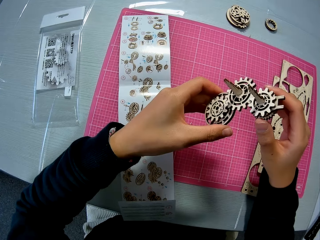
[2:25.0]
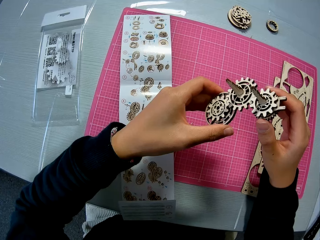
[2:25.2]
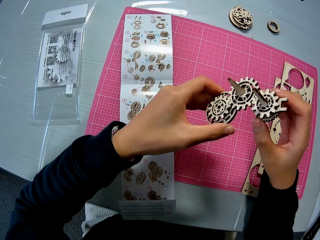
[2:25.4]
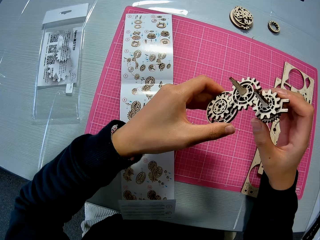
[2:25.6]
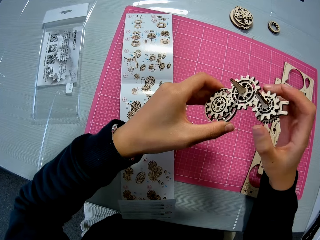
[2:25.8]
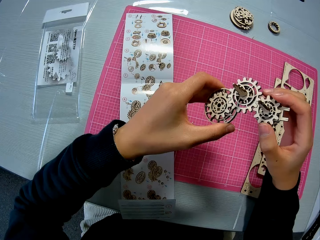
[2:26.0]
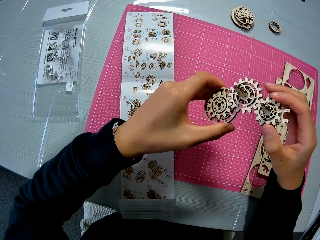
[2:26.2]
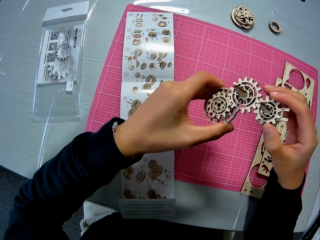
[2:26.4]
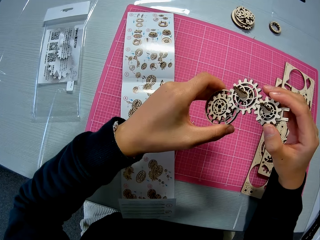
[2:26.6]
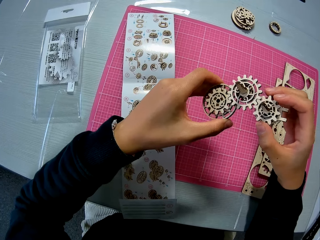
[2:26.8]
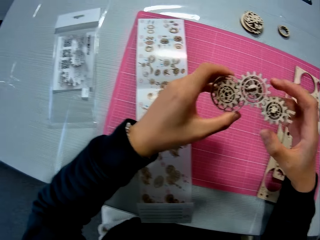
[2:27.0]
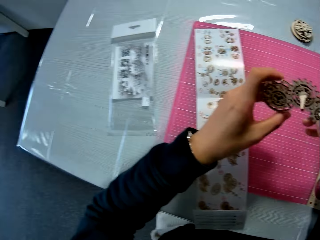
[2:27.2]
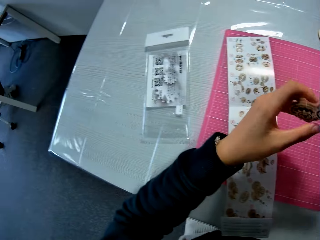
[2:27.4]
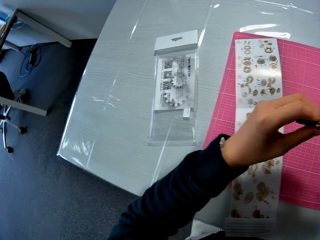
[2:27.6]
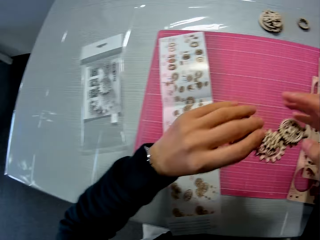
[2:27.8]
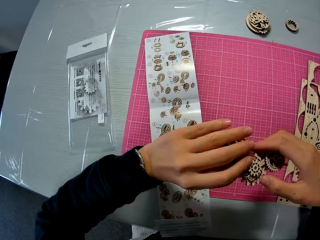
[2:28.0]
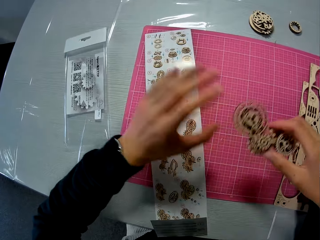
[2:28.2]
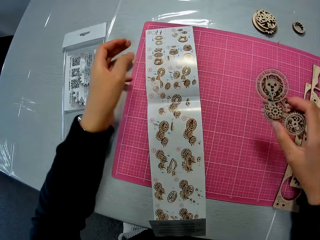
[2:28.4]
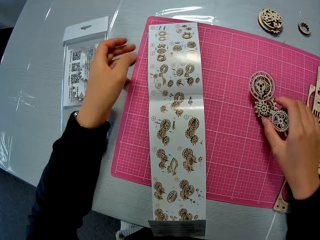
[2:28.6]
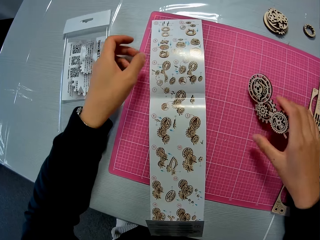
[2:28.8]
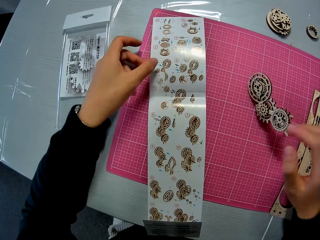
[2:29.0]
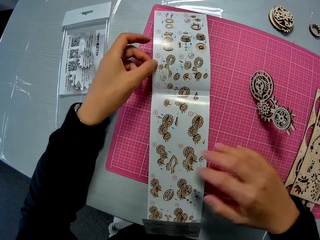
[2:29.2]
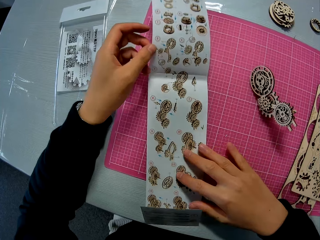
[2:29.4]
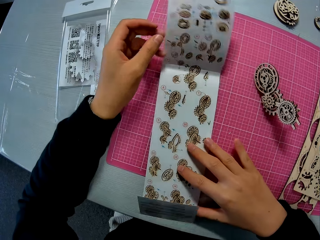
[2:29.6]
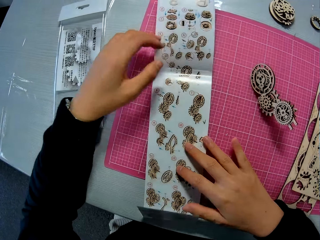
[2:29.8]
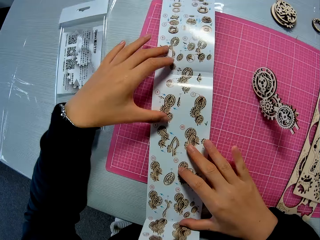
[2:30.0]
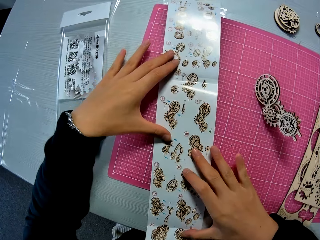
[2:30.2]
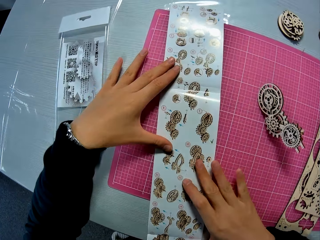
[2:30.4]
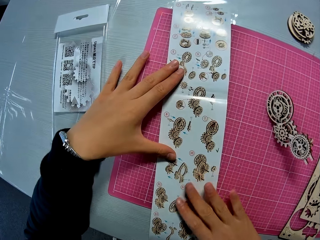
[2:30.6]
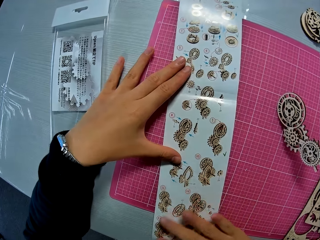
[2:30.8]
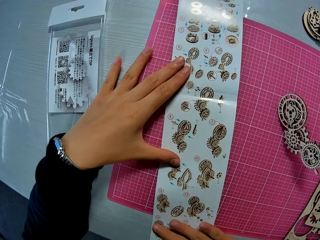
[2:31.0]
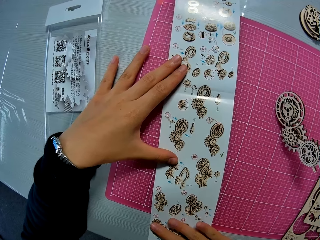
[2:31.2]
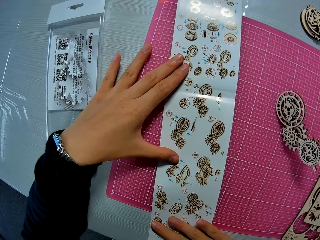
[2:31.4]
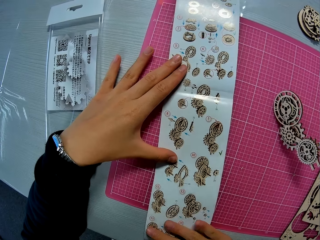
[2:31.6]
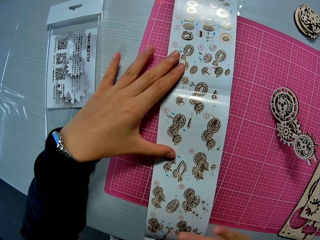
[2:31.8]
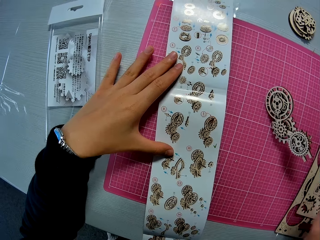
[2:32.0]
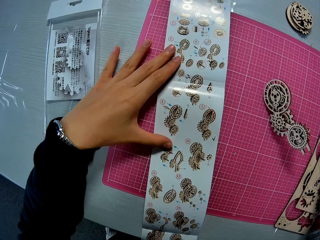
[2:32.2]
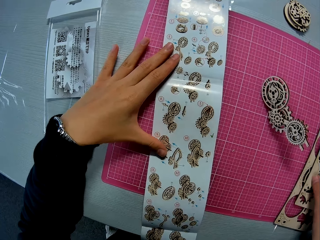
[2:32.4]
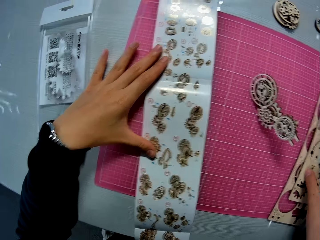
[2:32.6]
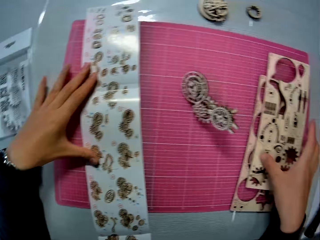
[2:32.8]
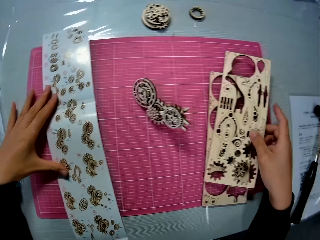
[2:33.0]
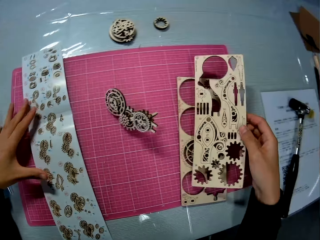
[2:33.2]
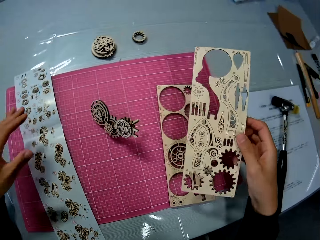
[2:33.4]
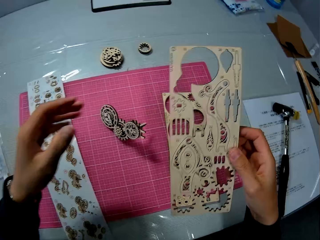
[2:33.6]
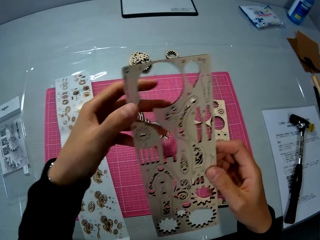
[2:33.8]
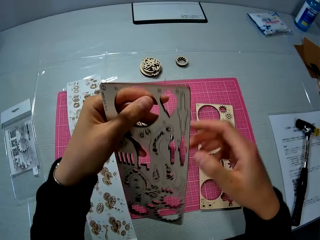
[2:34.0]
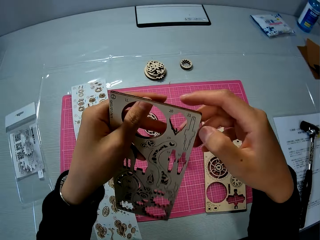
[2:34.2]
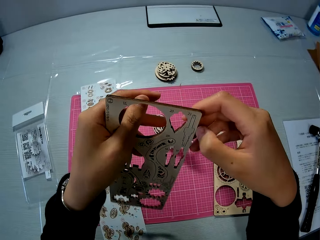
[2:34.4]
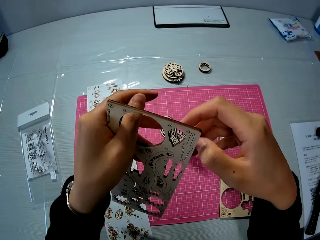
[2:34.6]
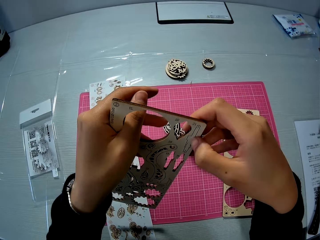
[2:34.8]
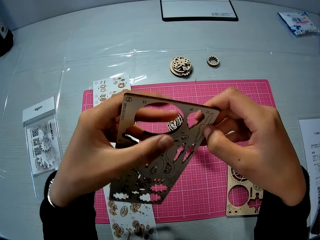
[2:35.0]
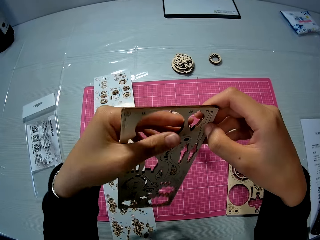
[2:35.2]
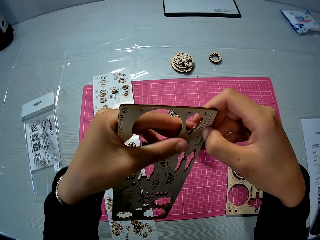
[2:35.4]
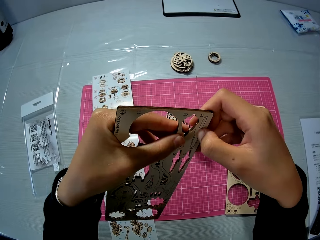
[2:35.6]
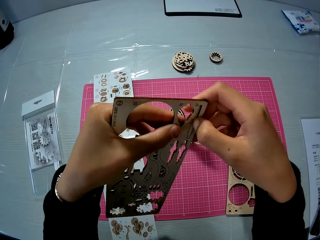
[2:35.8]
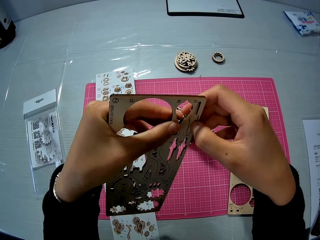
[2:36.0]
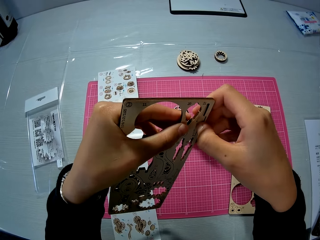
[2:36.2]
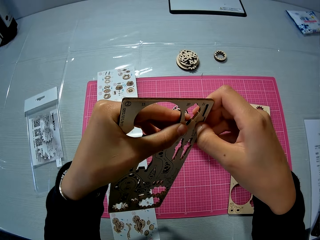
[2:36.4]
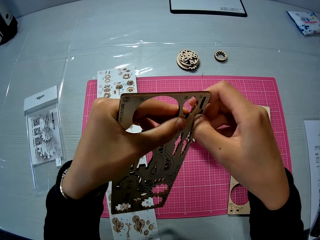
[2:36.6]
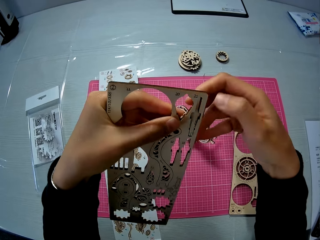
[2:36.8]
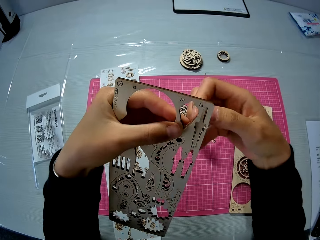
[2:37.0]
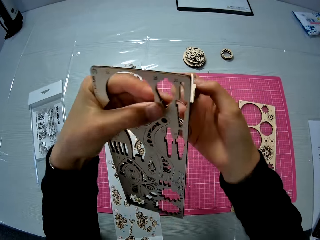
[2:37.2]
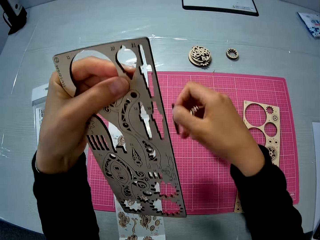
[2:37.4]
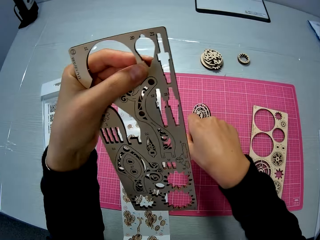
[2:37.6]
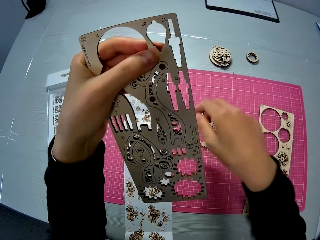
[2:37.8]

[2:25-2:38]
The camera wearer turns the model pieces. He drops the wooden mechanical model on the table mat. He studies the design sheet or laser cut wood craft kit manual. He holds the manual and puts his hands on the manual. He picks up a wooden sheet from the table mat with his right hand. He transfers the wooden sheet from his right hand to his left hand. He removes a wooden piece from the wooden sheet.

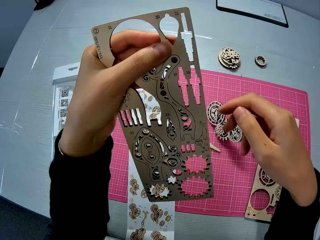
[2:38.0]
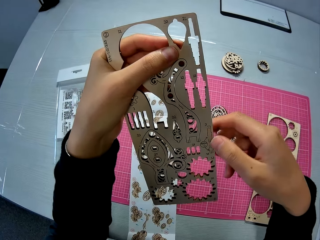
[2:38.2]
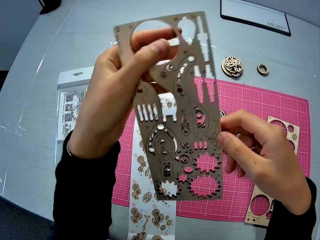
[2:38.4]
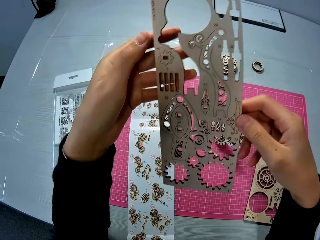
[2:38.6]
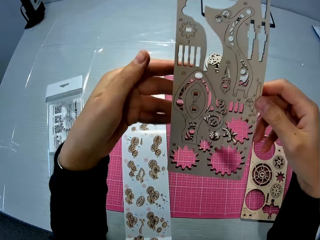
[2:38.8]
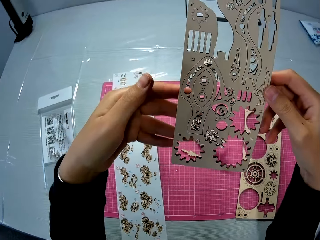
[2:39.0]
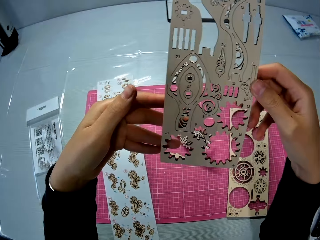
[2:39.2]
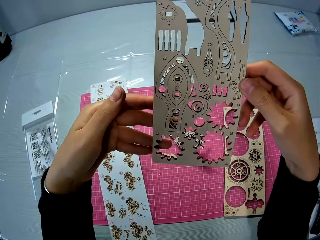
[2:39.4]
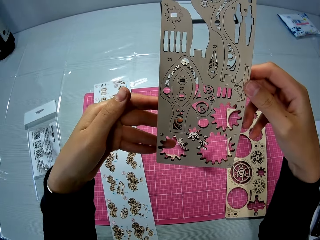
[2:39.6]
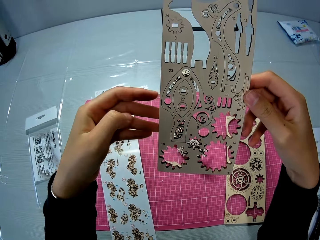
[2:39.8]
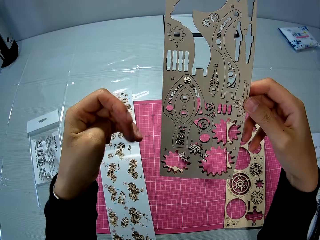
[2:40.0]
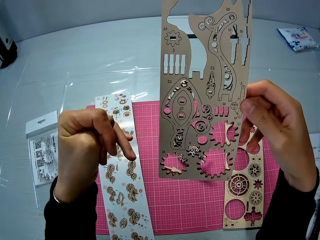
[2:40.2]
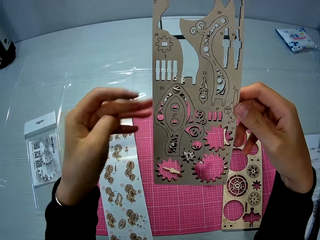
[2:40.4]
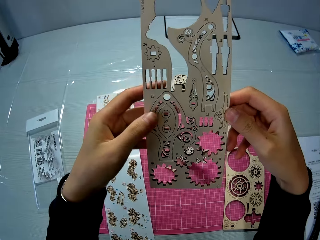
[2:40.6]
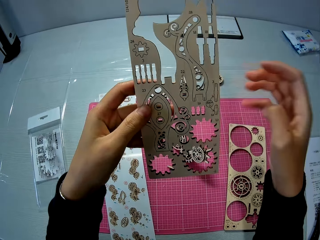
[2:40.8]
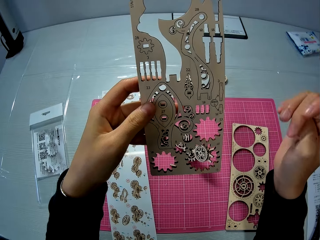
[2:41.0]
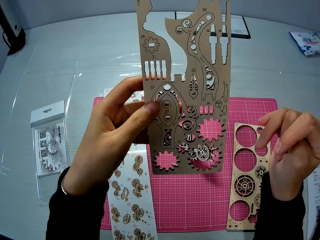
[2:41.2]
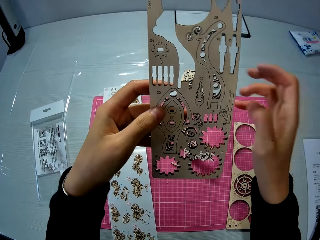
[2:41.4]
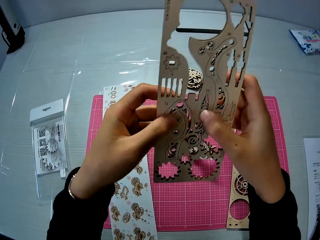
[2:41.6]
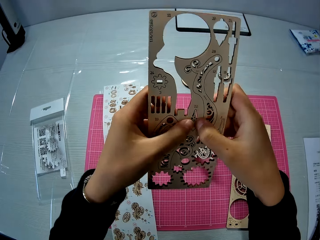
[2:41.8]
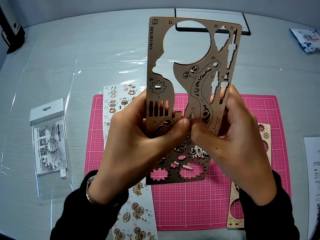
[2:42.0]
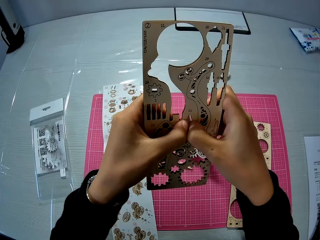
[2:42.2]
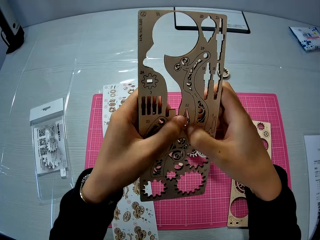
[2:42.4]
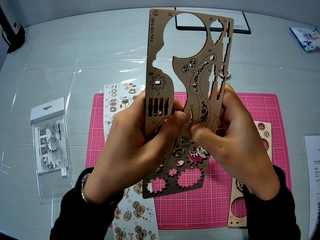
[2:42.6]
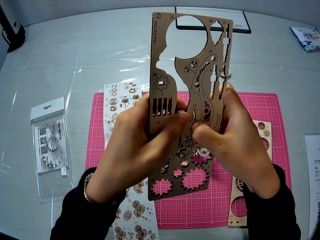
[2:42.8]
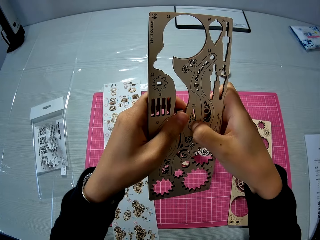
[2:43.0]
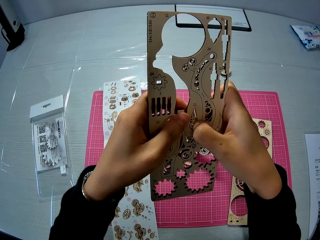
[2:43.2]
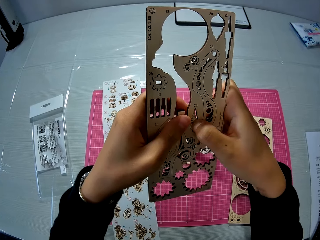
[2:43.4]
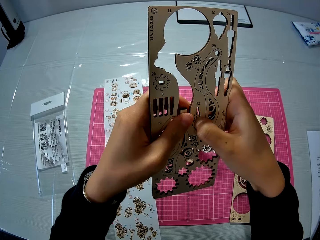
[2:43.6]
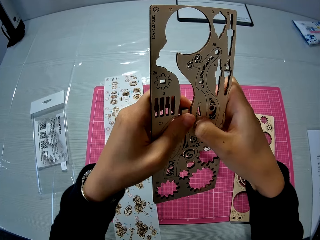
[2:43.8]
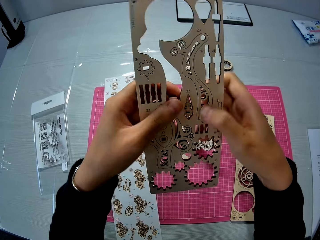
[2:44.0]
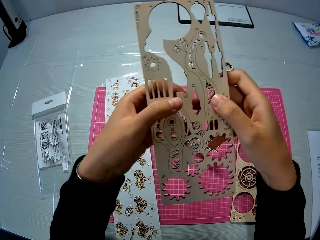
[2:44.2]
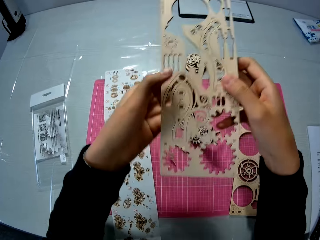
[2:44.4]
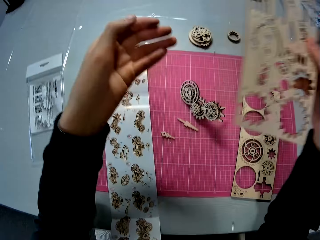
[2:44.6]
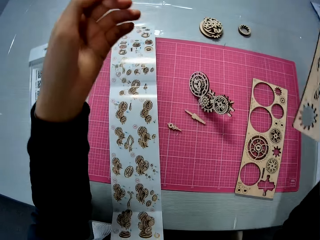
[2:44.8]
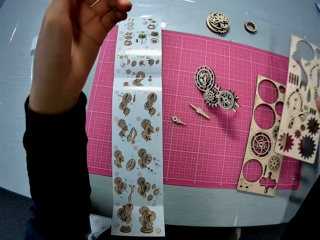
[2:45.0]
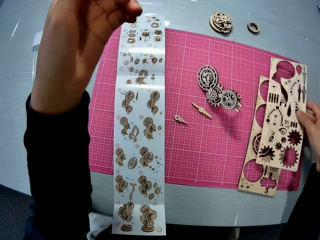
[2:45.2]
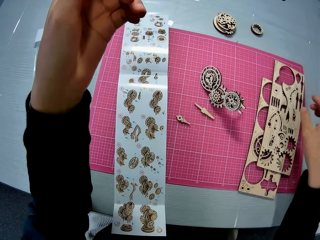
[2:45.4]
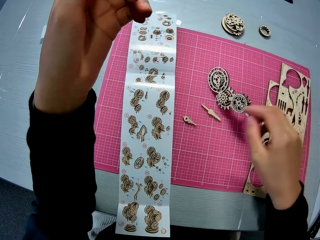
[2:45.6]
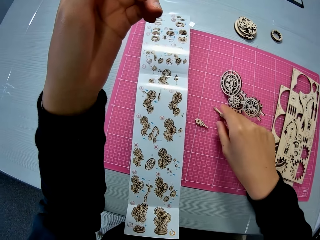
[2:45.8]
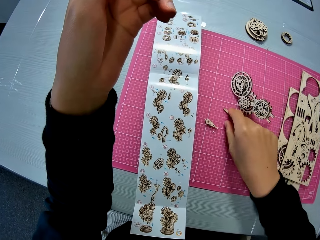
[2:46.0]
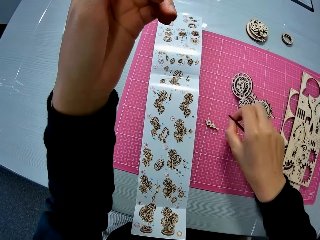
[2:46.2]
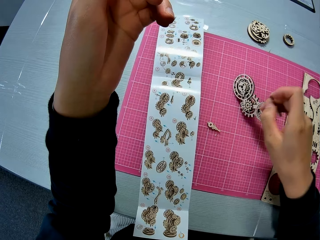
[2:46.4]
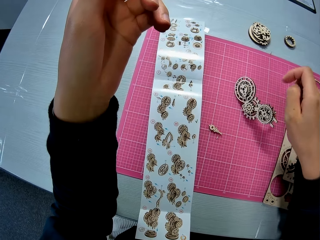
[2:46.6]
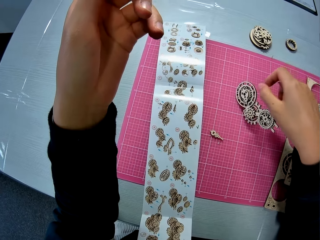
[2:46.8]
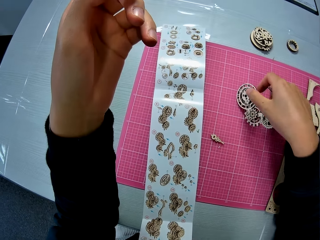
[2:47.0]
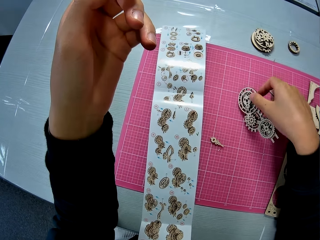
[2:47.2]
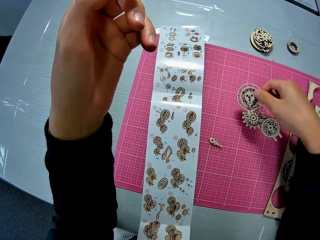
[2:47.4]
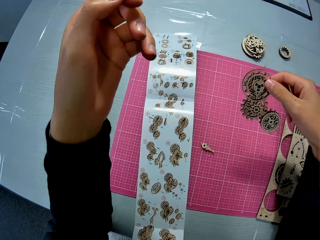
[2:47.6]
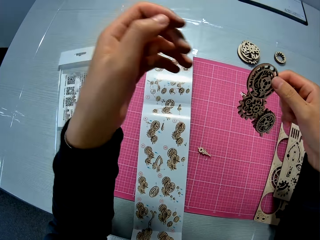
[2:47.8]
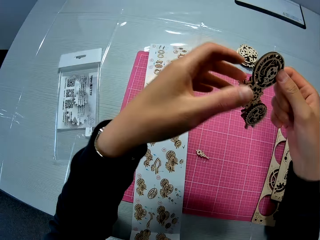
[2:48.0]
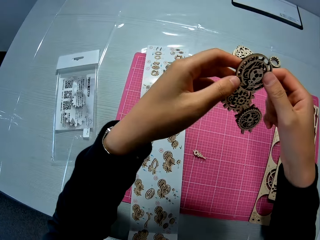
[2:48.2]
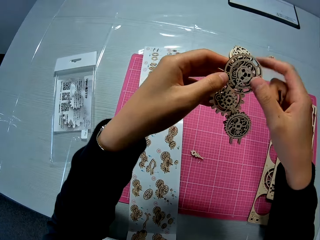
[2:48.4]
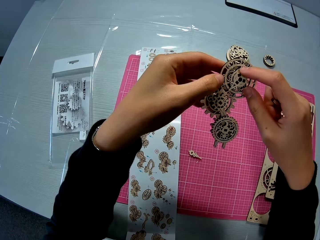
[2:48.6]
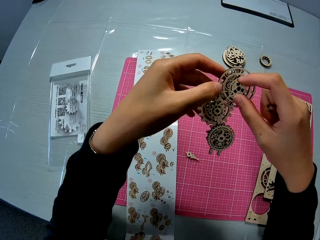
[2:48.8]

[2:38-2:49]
The camera wearer drops the wooden piece on the table mat or cutting mat. He checks the wooden sheet or laser cut wood craft kit in his hand. He squeezes his left hand and clicks his left thumb finger joint. He holds the laser cut wood craft kit. He squeezes his right hand and clicks his right thumb finger joint. He removes a wooden piece from the wooden sheet. He drops the model piece on the cutting mat. He drops the wooden sheet on another wooden sheet on the table mat. He picks up the wooden piece from the table mat. He picks up the wooden mechanical model from the table mat. He holds the wooden mechanical model with both hands.
